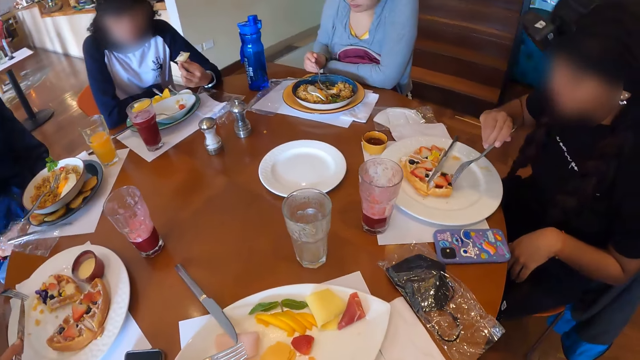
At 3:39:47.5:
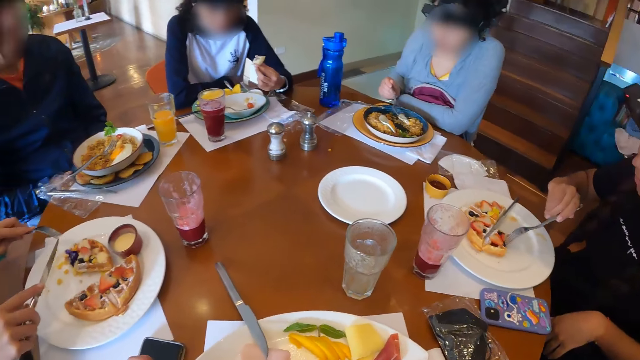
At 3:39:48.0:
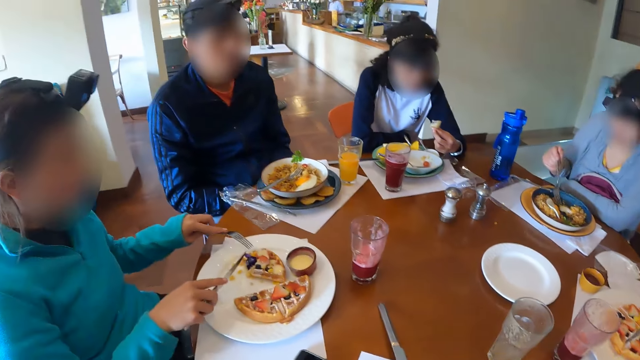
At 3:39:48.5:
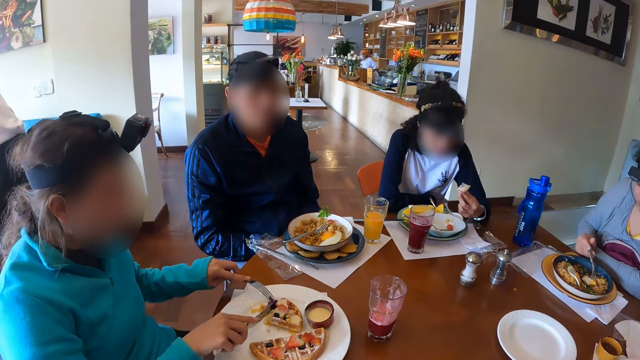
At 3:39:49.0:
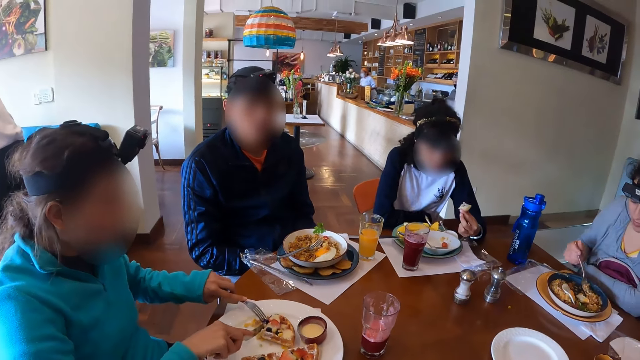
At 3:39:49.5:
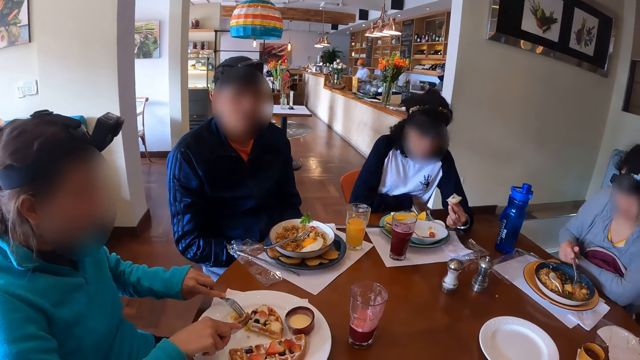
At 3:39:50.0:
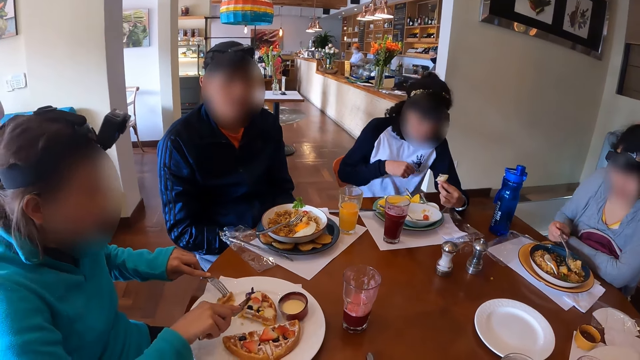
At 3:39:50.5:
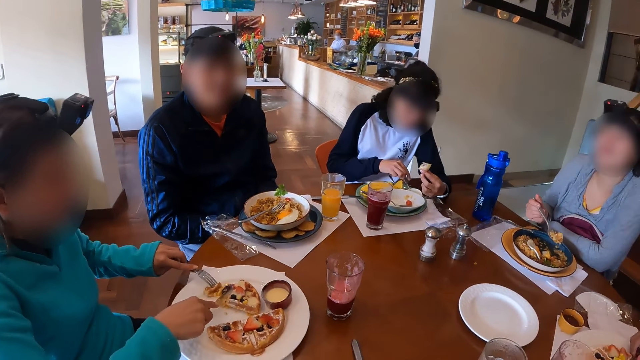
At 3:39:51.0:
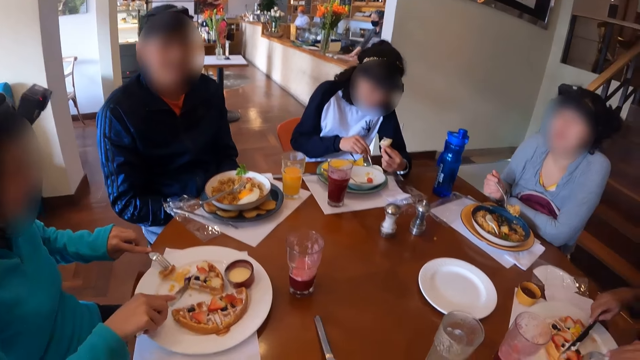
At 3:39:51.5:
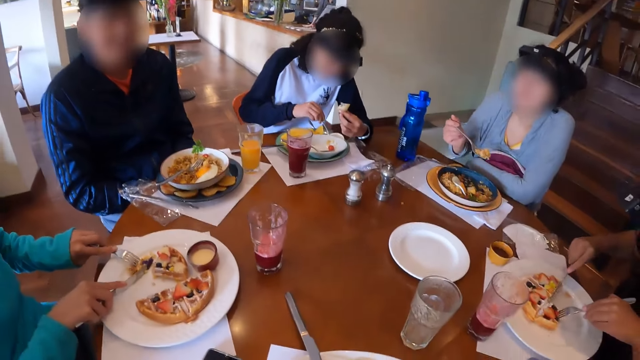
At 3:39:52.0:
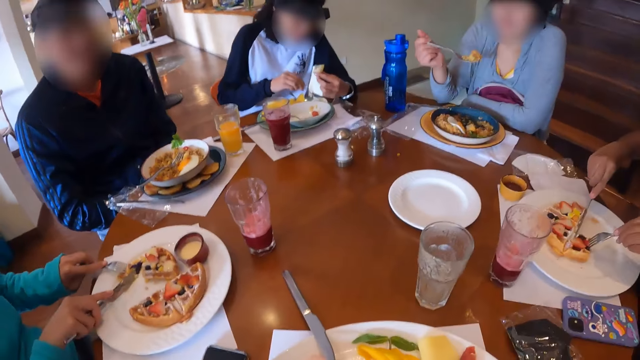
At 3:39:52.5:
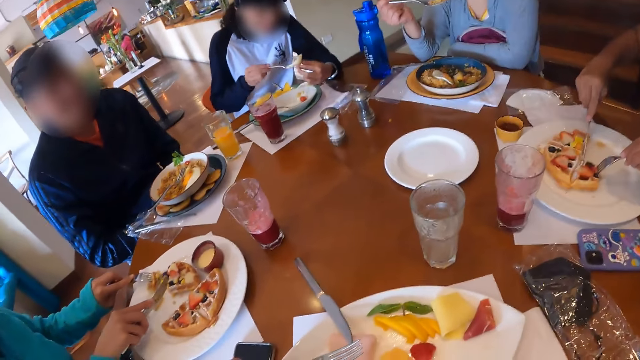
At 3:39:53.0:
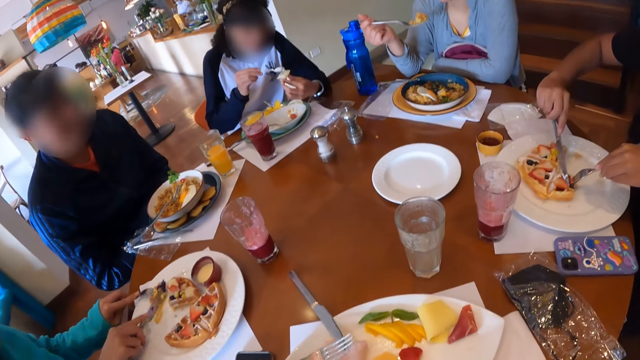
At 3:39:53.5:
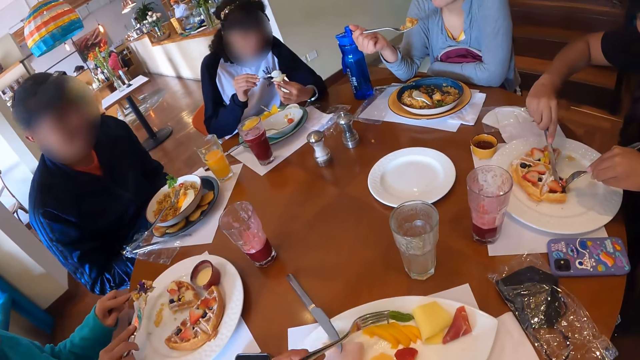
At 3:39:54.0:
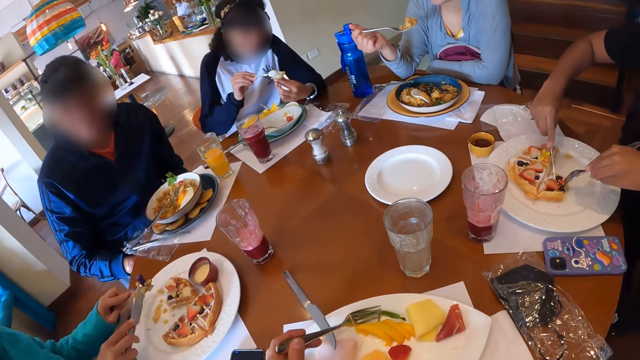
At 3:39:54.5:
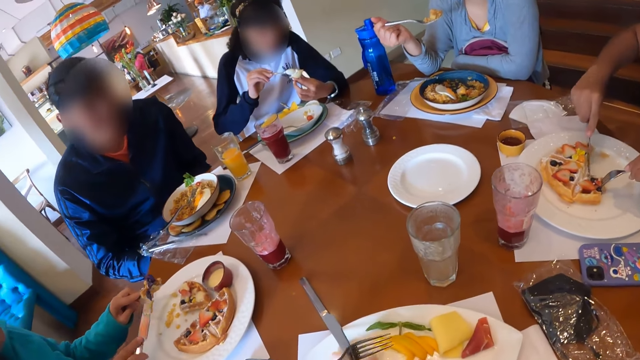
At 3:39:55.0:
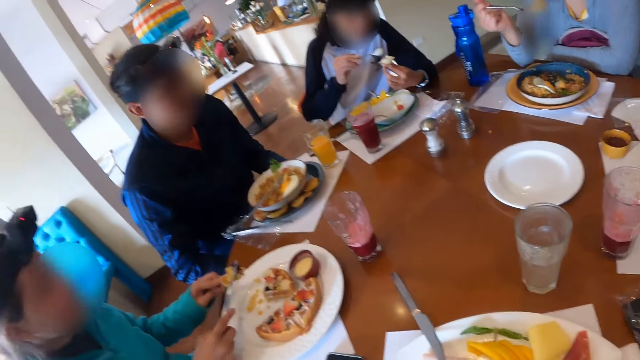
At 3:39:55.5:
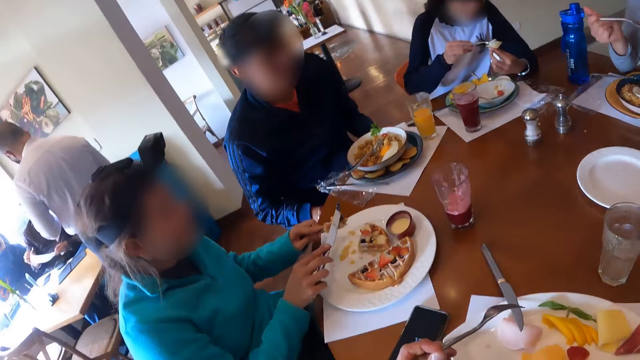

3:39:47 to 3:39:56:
The woman picks some waffles from the plate with her right hand. Another woman picks some noodles from the plate with the fork in her right hand. A third woman holds the waffles on the plate with the fork in her left hand and cuts the waffles on the plate with the knife in her right hand. A fourth woman picks the spoon in the bowl of cream with her right hand. The first woman picks the knife from the plate with her right hand and cuts the waffles on the plate with the knife in her right hand. The fourth woman scoops the cream from the bowl of cream to the snack in her left hand with the spoon in her right hand. The third woman cleans the knife in her right hand on the waffles on the fork in her left hand.

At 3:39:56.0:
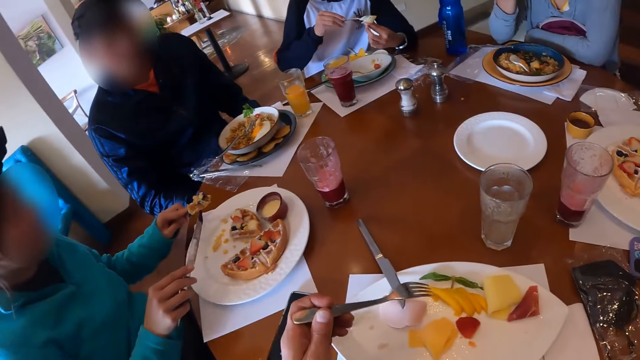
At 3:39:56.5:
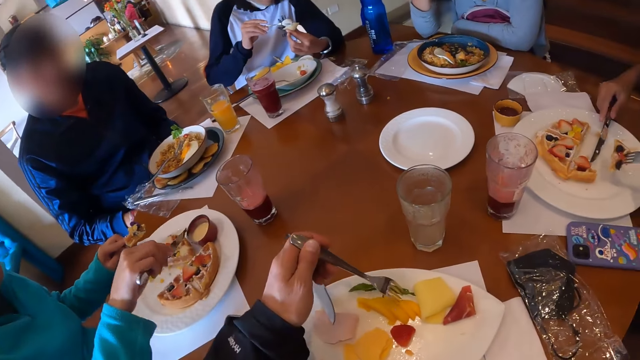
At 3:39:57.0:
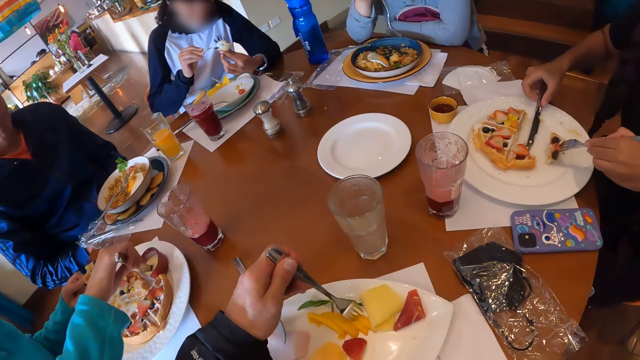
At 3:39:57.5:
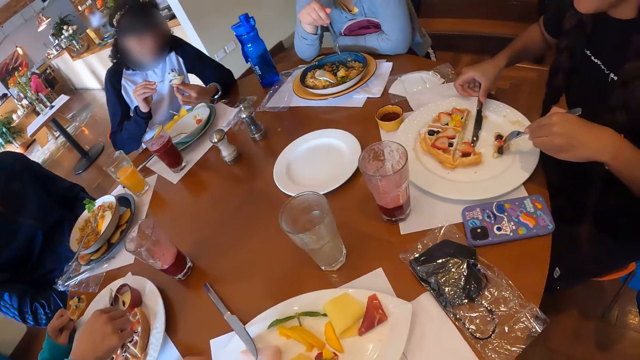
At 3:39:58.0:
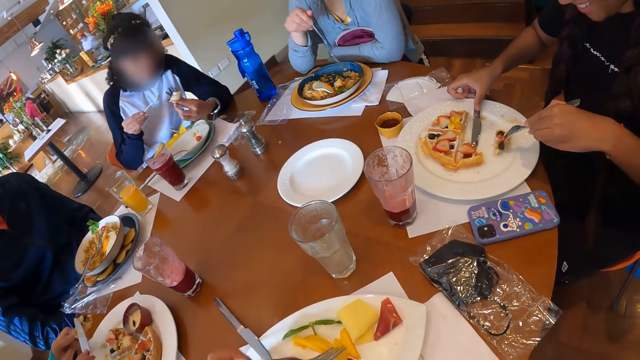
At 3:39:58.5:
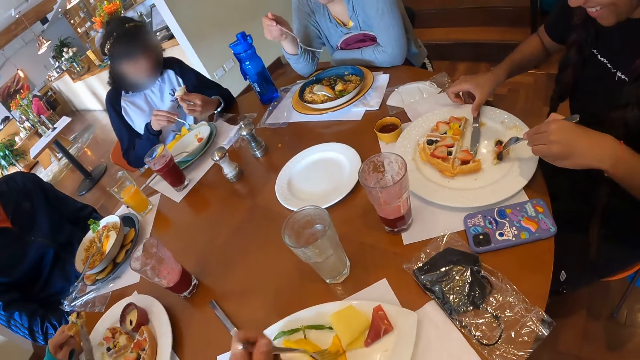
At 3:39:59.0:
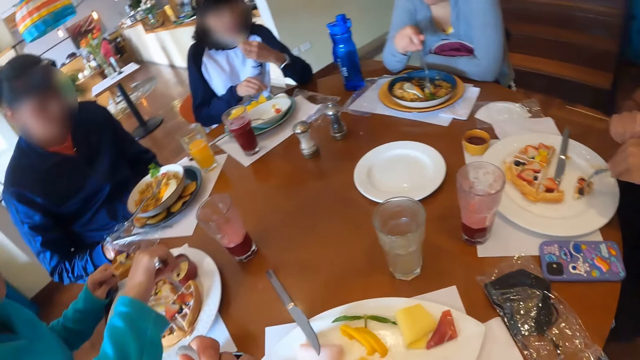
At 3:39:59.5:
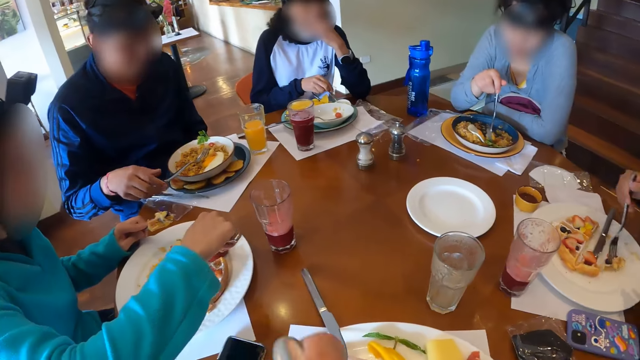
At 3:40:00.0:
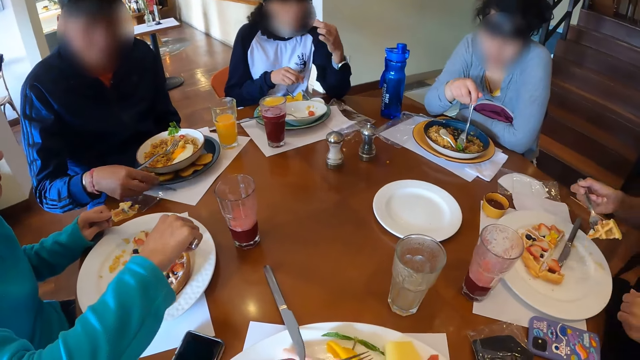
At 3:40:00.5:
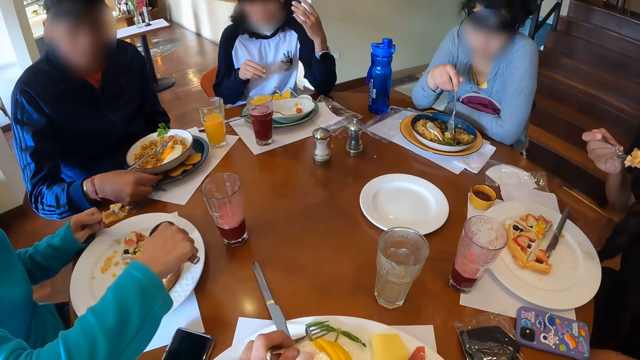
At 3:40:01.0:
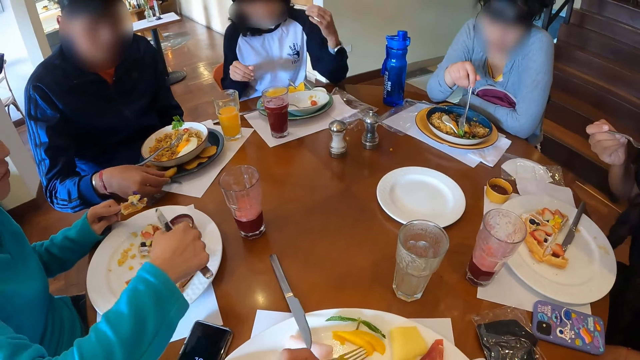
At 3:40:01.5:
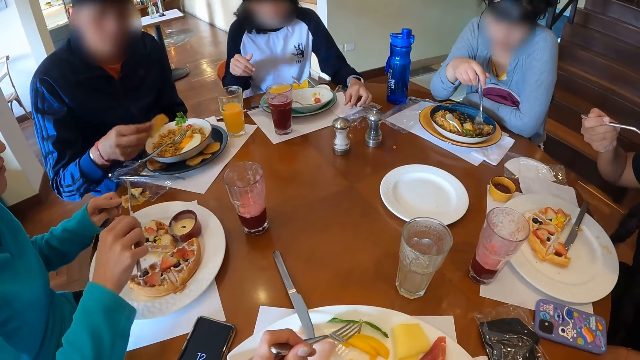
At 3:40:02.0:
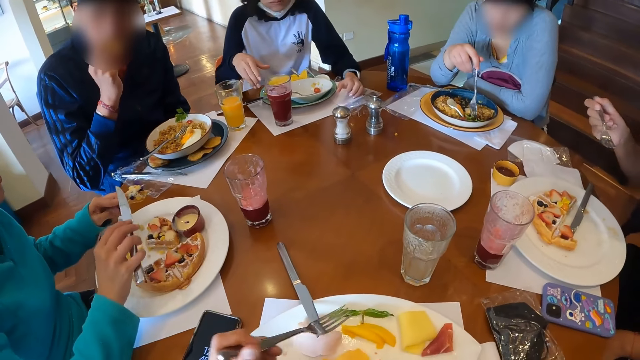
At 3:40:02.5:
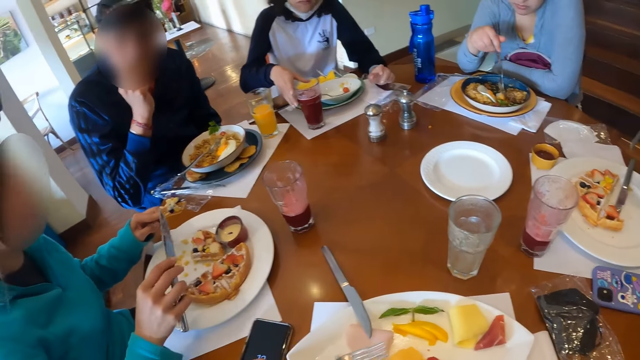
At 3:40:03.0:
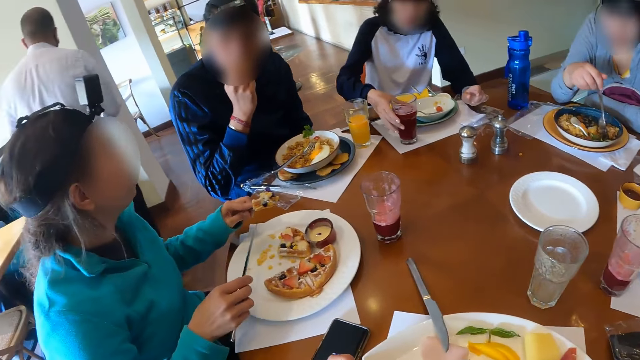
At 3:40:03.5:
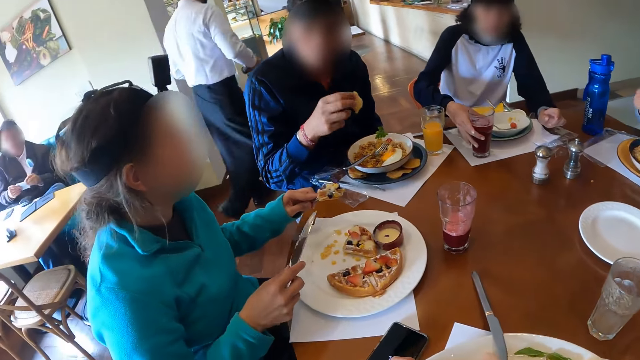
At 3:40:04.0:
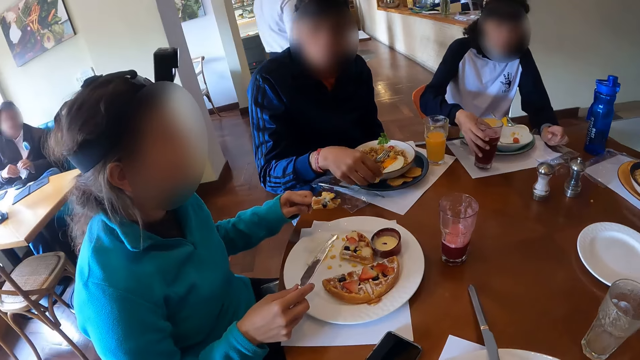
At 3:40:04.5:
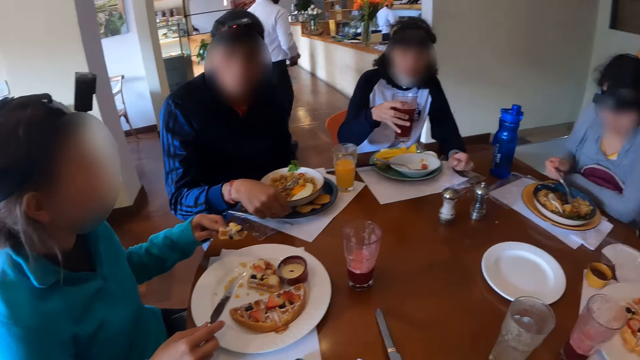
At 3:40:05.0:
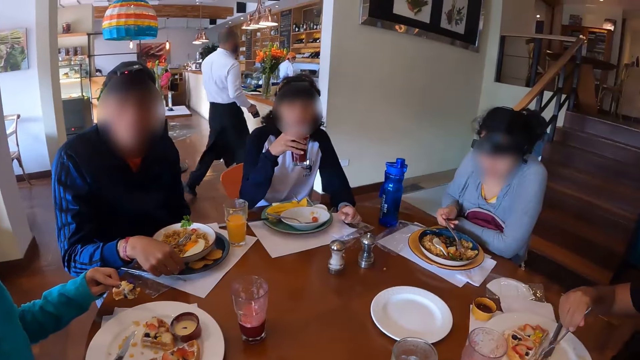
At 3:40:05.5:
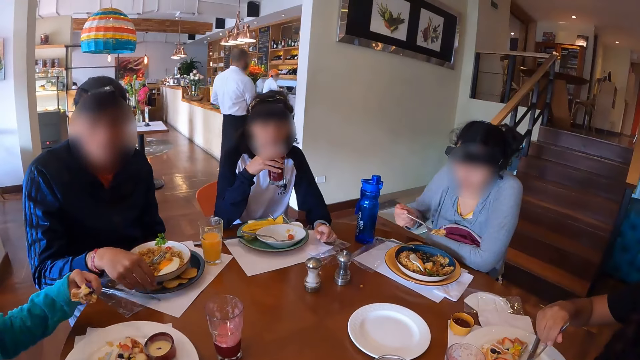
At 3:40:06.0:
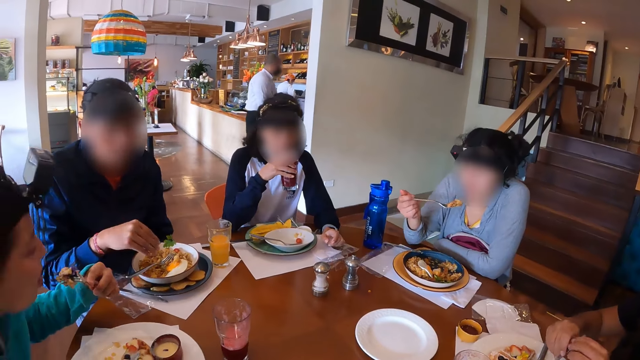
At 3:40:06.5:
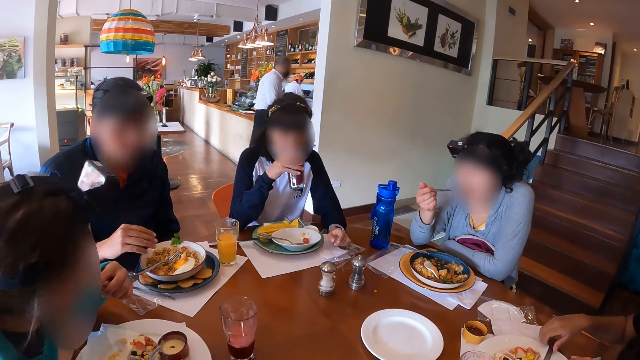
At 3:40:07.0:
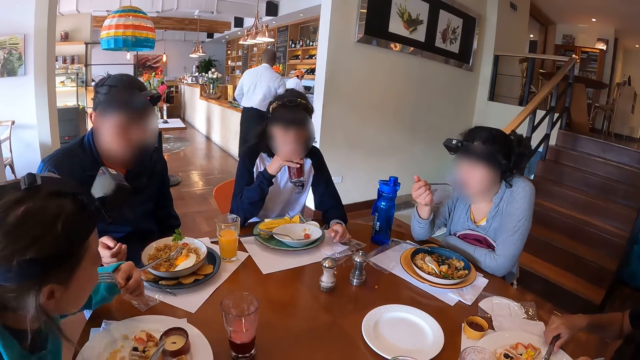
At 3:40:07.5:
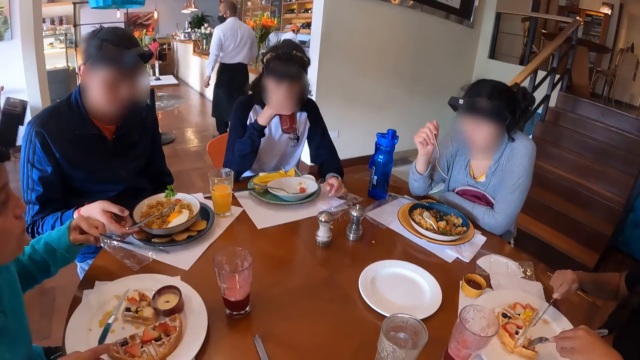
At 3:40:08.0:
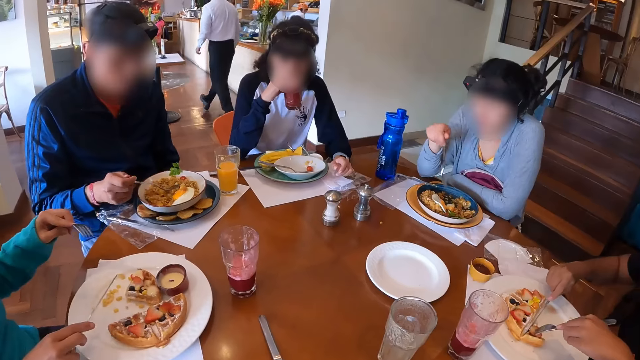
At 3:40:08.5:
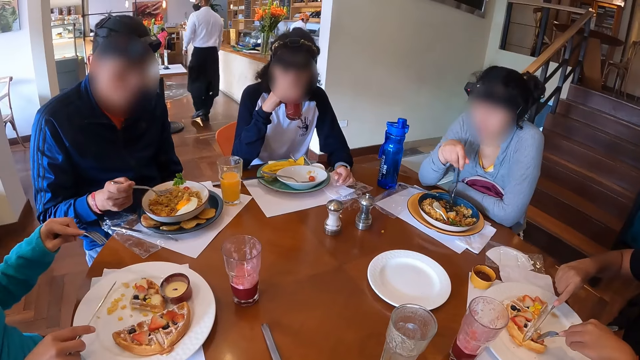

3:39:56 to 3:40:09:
The woman dips the fork in her right hand into the bowl of cream on the plate on the table. The camera wearer picks from the plate of crudites with the fork in his left hand. Another woman places the knife on the table with her right hand and transfers the fork from her left hand to her right hand. The first woman cleans the cream on the knife in her right hand on the waffles on the fork in her left hand. A third woman places the spoon into the bowl of cream with her right hand. The first woman dips the fork in her right hand into the bowl of cream on the plate on the table. The third woman eats the snack in her left hand. The camera wearer eats from the fork in his left hand. The man picks the potato slice from the plate on the table with his right hand. A fourth woman moves the noodles and egg on the plate with the fork in her right hand. The second woman lifts the fork from the plate with her right hand. The camera wearer moves some mango fruit slice on the plate of crudites with the fork in his left hand. The second woman eats from the fork in her right hand. The first woman cleans the cream on the knife in her right hand on the waffles on the fork in her left hand. The man eats from the potato slice in his right hand. The third woman picks the glass of juice on the table mat with her right hand. The man places the potato slice on the plate on the table with his right hand. The fourth woman picks some noodles from the plate with the fork in her right hand. The third woman drinks from the cup of juice in her right hand. The second woman transfers the fork from her right hand to her left hand. The first woman eats from the fork in her left hand. The fourth woman eats from the fork in her right hand. The second woman picks the knife from the plate with her right hand and cuts the waffle with the knife in her right hand. The man picks the fork from the plate with his right hand.
